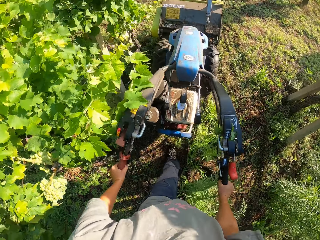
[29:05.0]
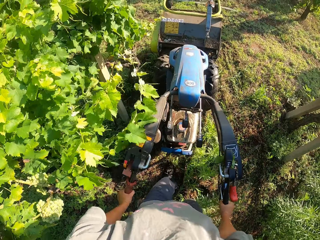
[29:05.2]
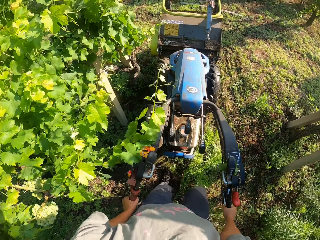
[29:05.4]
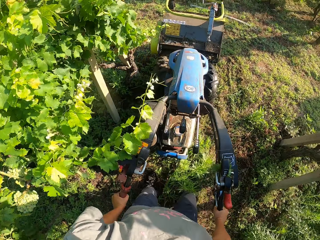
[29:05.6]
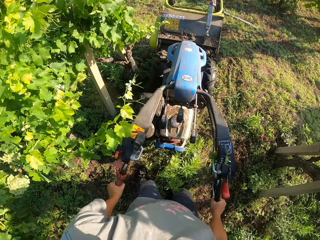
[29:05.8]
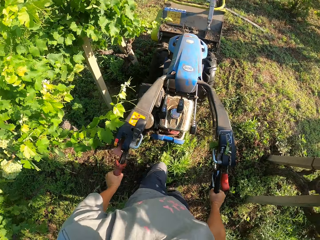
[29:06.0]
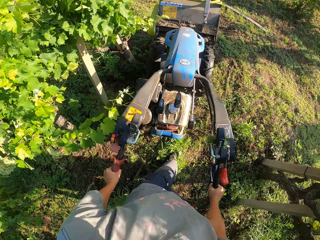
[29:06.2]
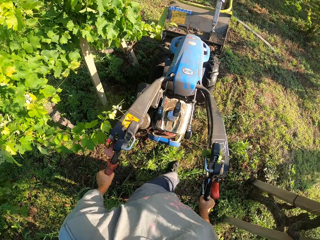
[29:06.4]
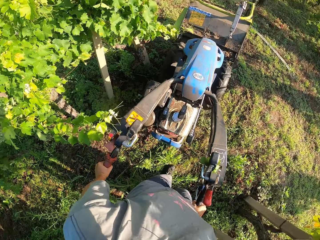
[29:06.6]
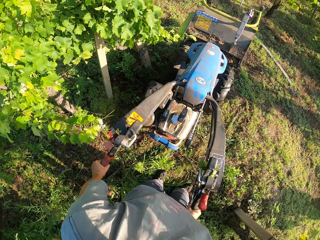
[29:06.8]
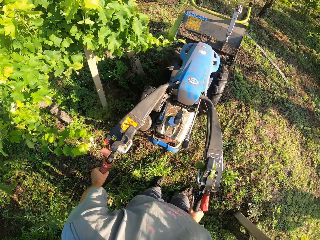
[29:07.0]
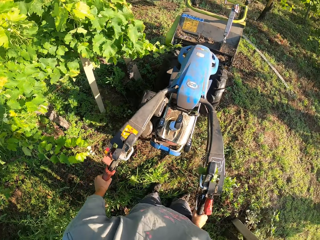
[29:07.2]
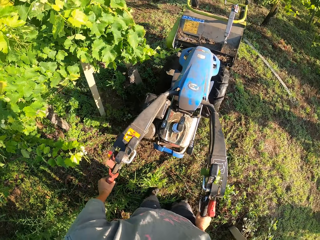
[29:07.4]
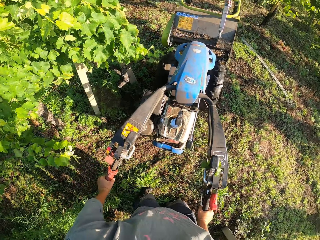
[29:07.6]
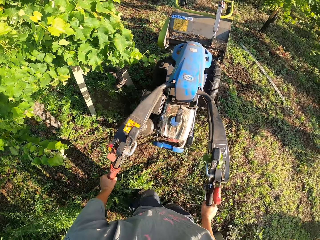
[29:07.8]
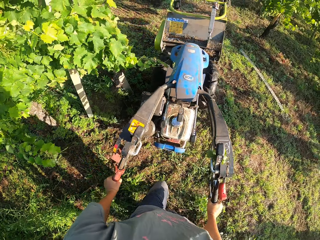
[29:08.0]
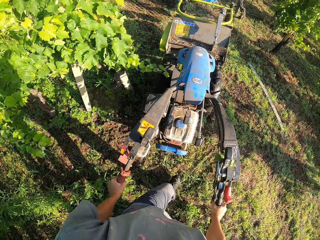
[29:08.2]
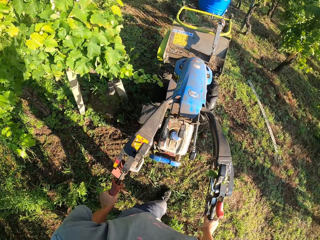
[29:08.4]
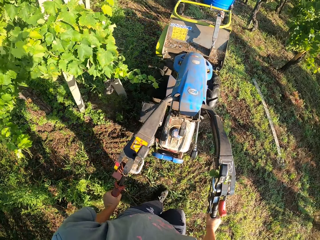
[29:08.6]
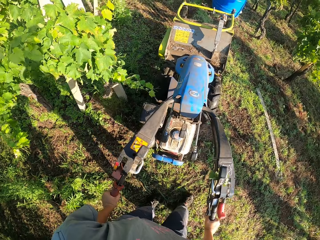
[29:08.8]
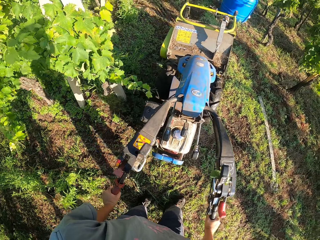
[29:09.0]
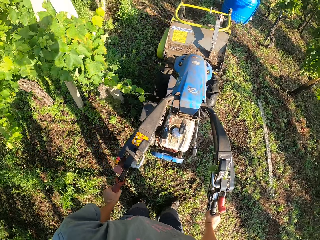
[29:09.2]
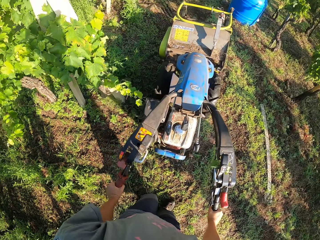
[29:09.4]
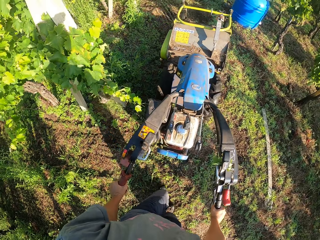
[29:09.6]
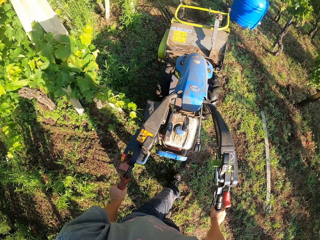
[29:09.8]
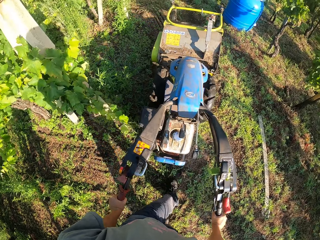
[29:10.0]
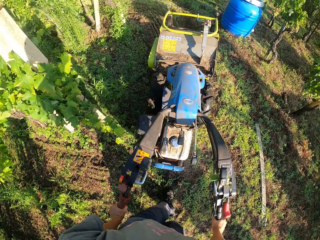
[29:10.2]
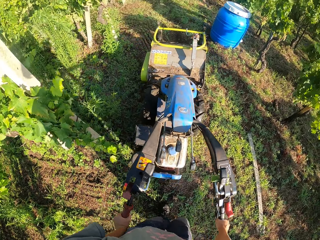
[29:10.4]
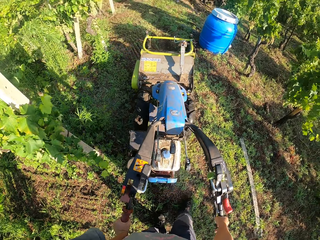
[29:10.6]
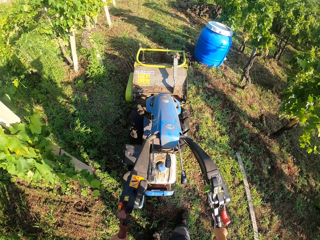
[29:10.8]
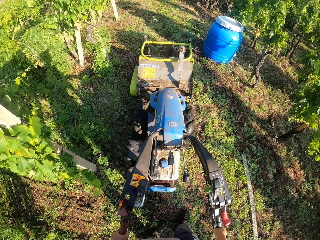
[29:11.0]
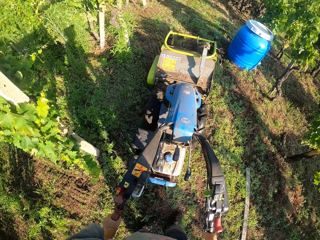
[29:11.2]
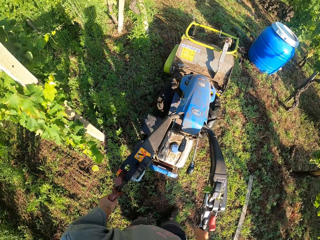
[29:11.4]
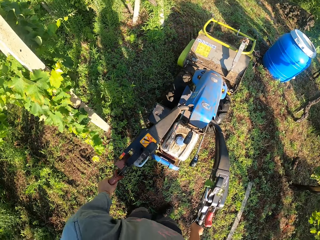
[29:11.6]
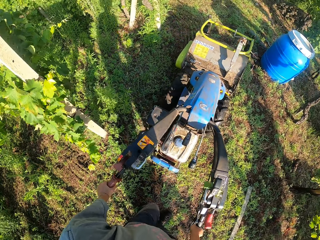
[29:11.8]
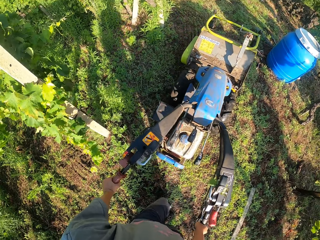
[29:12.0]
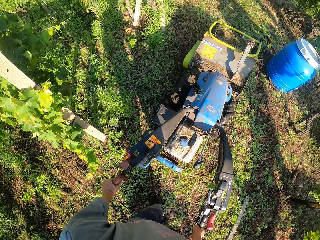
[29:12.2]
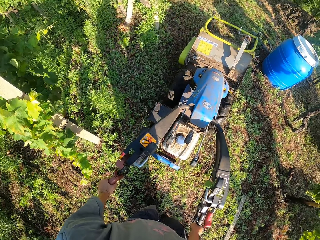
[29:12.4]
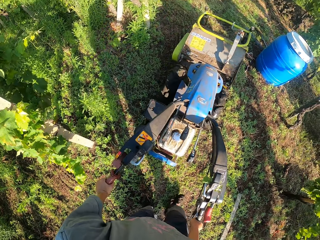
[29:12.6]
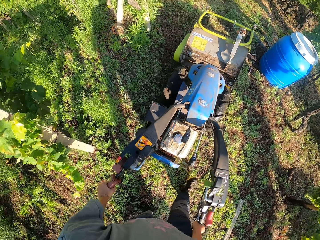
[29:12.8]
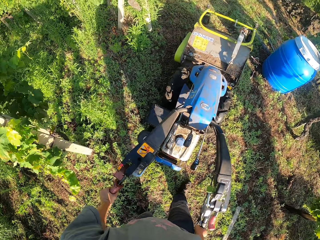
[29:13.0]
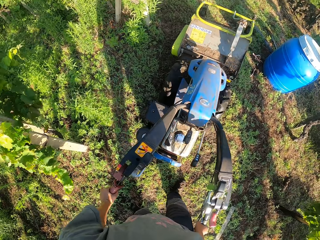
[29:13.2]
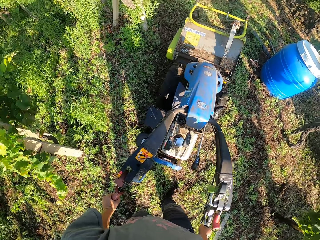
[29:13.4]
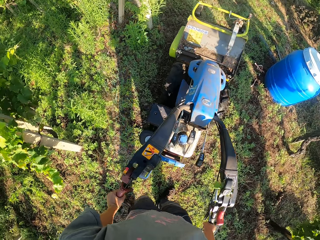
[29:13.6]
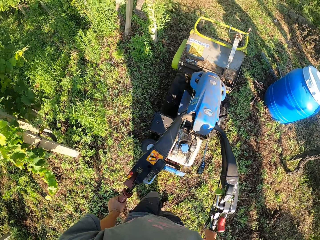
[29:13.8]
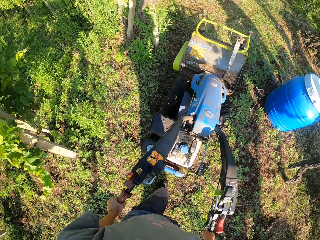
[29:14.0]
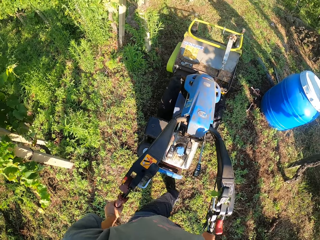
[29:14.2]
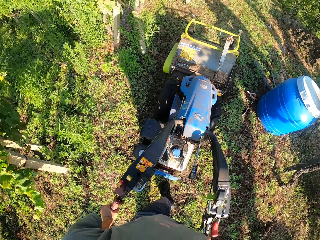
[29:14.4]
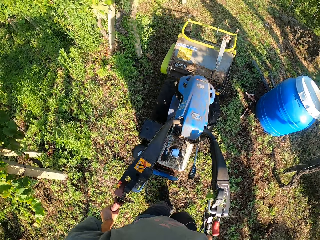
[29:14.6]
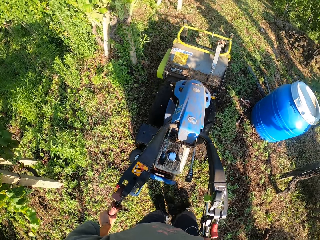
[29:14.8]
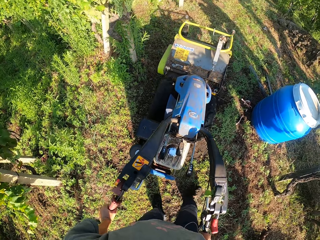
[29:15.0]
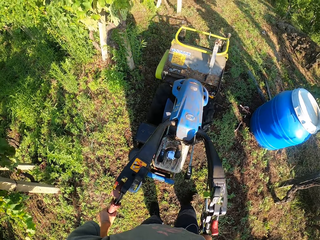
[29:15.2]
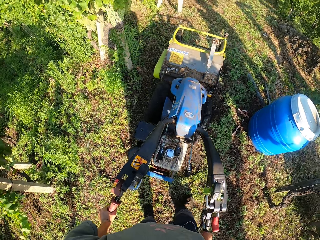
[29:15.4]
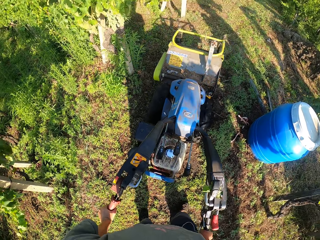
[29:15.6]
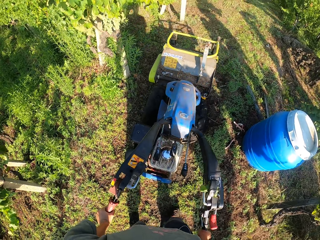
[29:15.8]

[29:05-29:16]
The camera wearer walks forward behind the lawn mower. They cut the grass with the lawn mower. They turn the lawn mower. They cut off the grass. They walk forward. They move the lawn mower to the side. They cut the grass with the lawn mower.

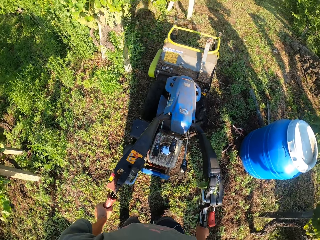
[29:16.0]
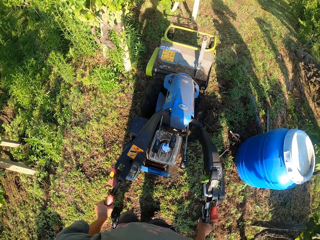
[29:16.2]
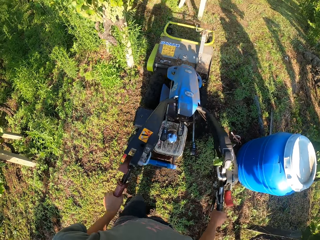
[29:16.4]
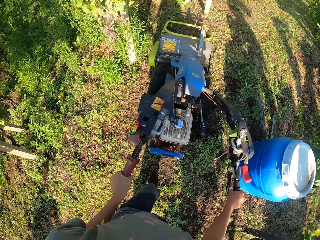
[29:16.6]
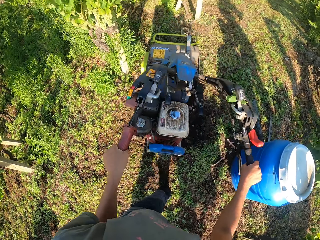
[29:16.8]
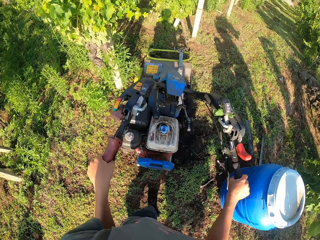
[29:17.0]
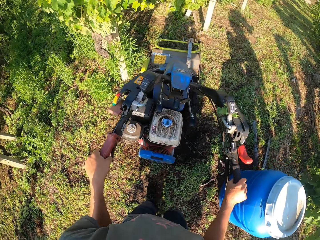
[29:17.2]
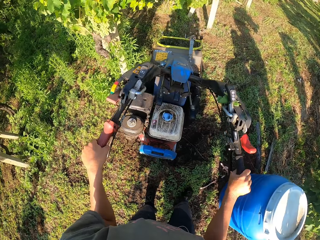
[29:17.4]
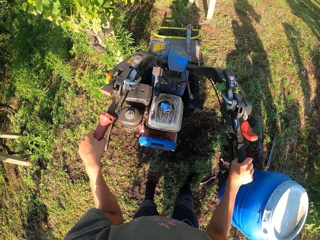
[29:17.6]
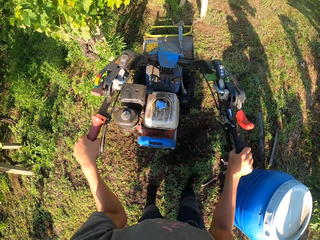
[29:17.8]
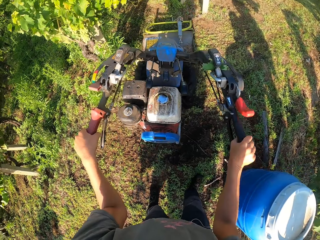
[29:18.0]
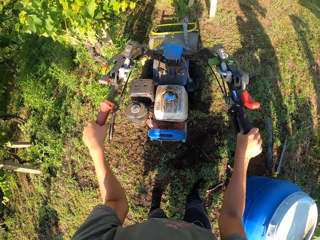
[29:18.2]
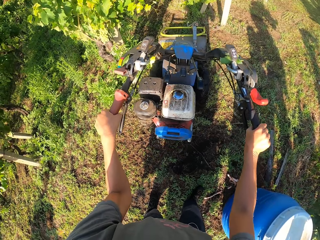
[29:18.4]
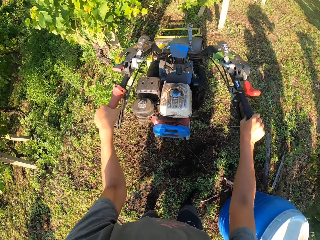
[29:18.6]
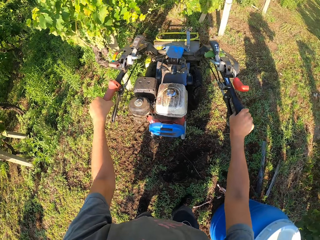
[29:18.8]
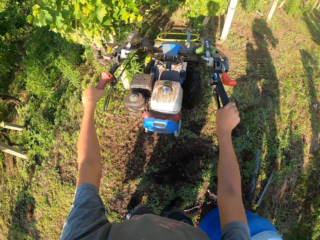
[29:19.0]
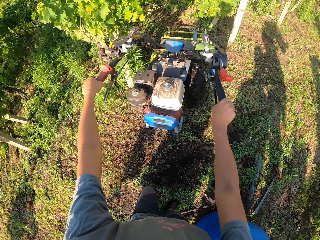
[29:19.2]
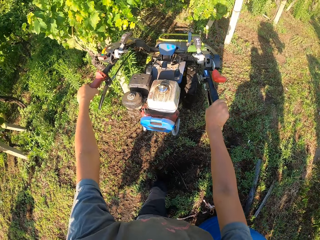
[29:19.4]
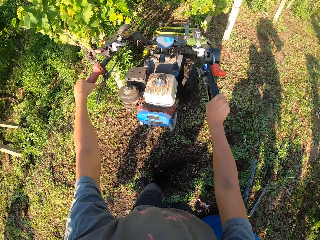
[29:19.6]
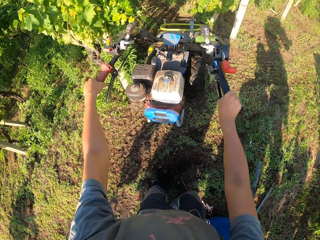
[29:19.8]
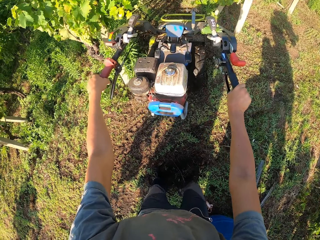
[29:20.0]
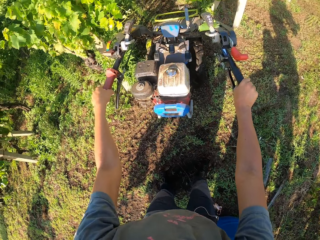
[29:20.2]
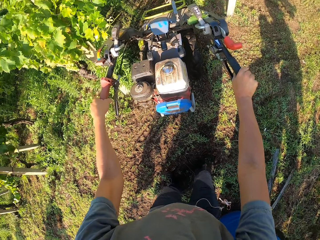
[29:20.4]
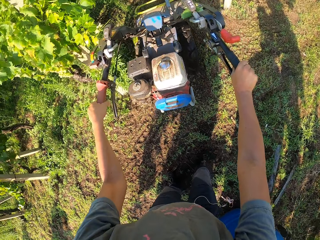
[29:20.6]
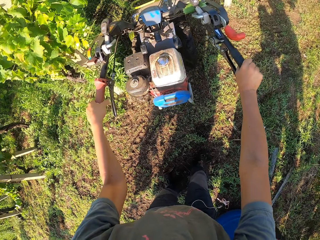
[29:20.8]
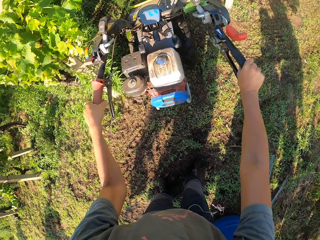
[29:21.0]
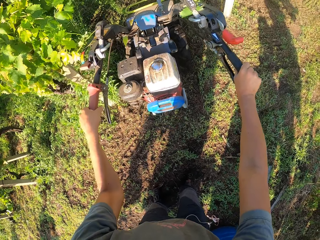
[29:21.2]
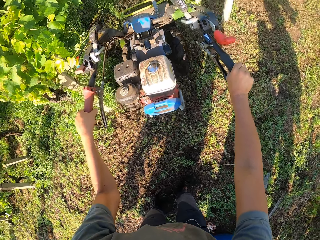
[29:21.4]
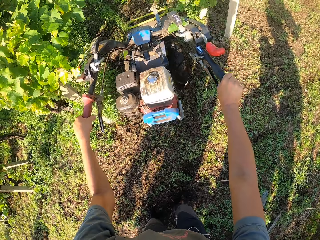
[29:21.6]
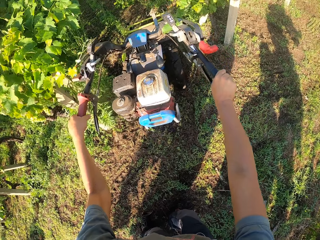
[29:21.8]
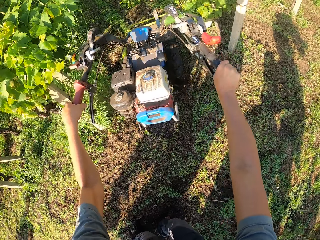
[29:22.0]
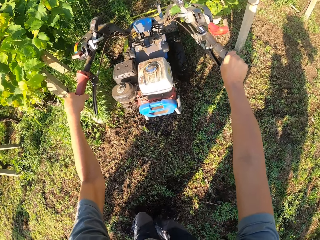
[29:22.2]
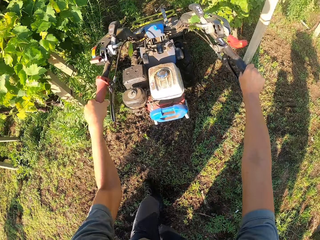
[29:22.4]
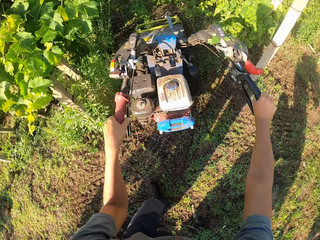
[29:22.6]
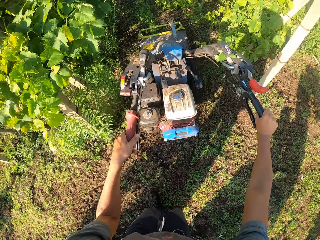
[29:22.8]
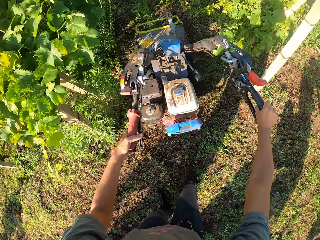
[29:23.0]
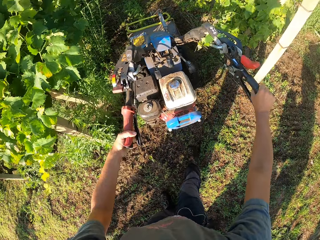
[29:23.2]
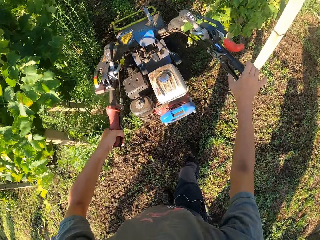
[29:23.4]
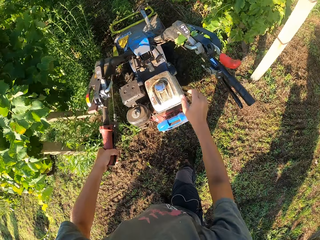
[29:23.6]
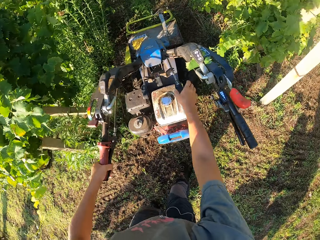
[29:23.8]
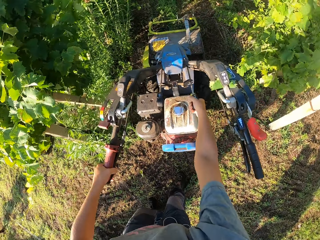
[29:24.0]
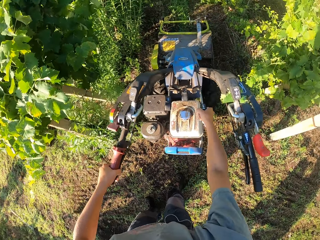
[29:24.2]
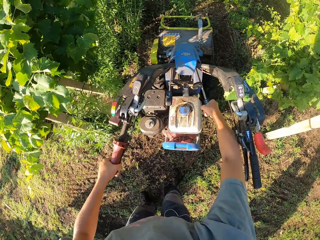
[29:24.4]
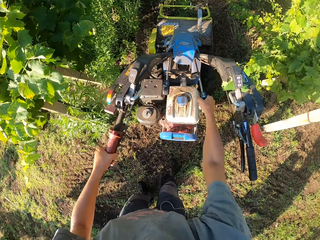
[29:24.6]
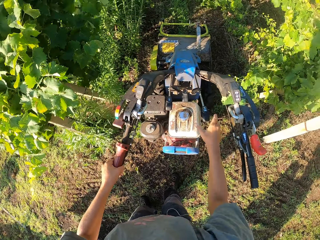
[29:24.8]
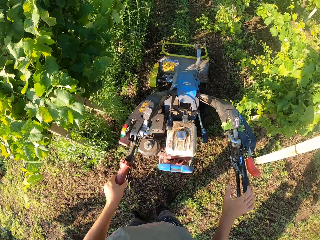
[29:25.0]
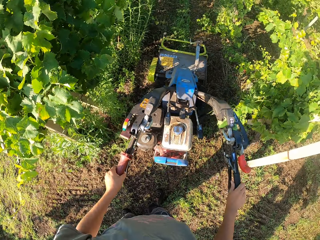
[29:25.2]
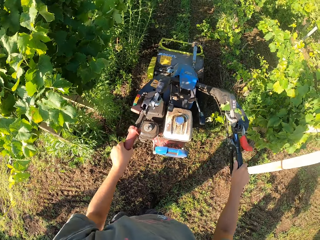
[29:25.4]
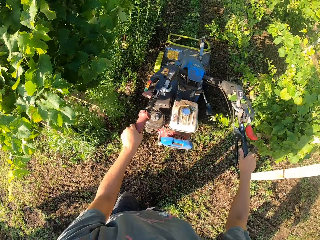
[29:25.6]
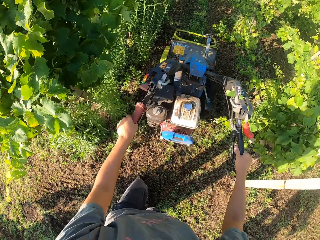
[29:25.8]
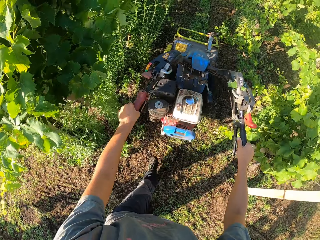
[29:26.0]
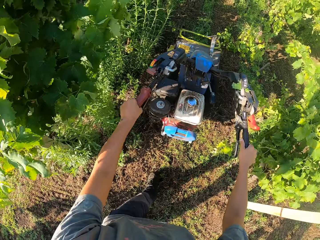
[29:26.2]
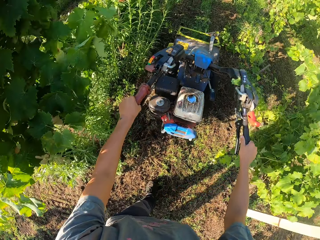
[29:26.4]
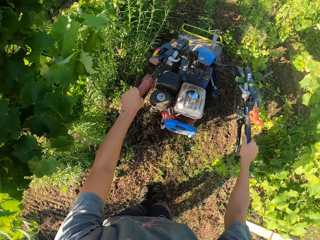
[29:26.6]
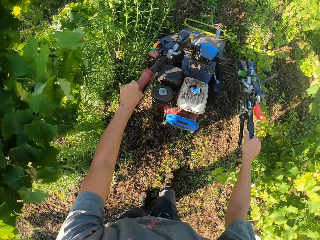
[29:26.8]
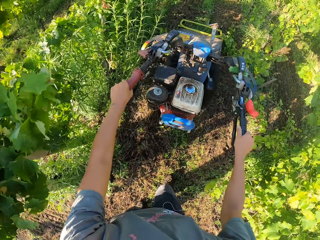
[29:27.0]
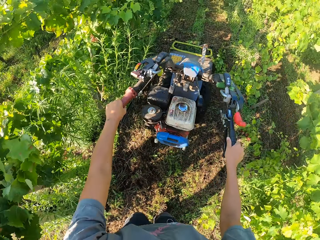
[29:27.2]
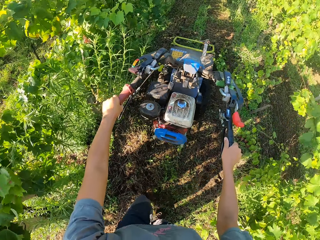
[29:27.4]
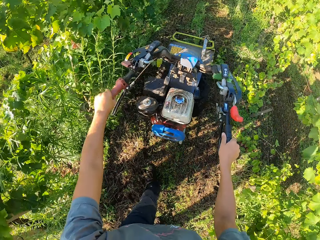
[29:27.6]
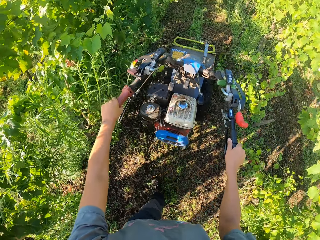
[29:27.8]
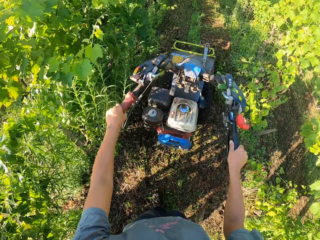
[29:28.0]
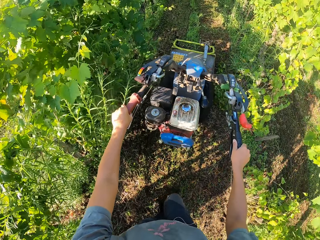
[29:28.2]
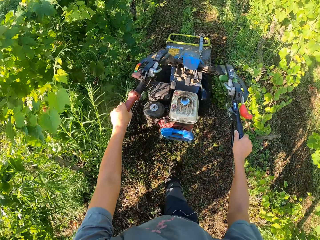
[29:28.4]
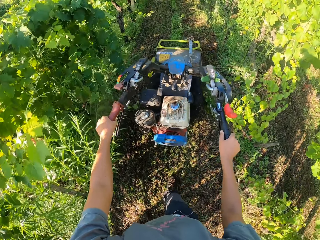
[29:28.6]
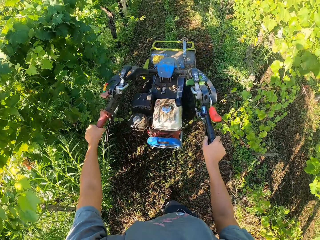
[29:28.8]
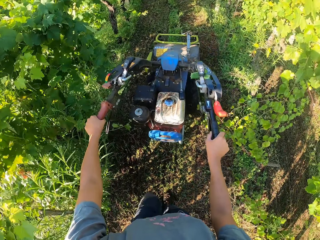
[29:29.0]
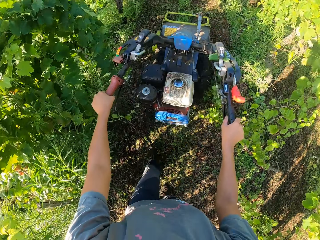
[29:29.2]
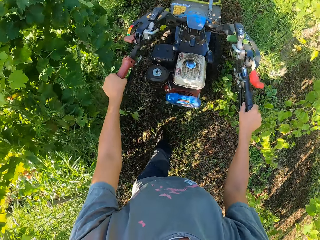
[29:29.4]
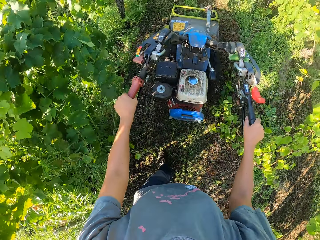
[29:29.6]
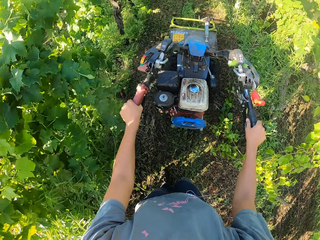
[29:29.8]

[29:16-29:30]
The camera wearer moves the lawn mower to the side. He lowers the lawn mower. He cuts the grass. He walks forward. He stops moving the brush mower. He lets go of the lawn mower's handle. He adjusts the lever or starter handle on the top of the brush mower with his right hand. He holds the starter handle. He lets go of the starter handle. He places his hand on the lawn mower's handle. He continues cutting the grasses on the farm with the brush mower. He walks forward.
